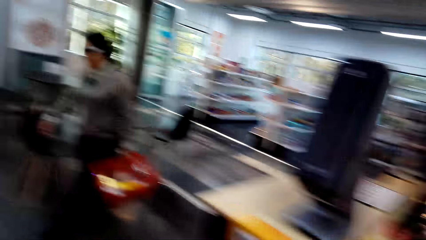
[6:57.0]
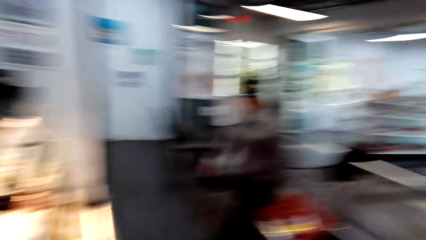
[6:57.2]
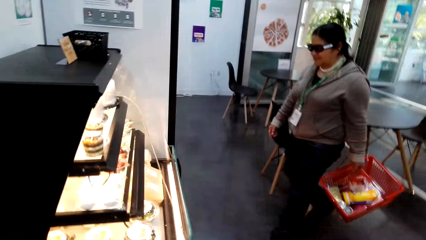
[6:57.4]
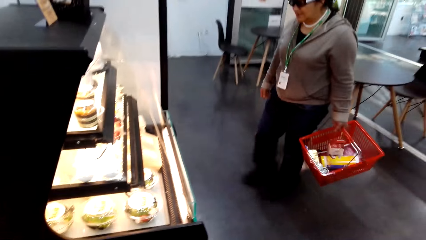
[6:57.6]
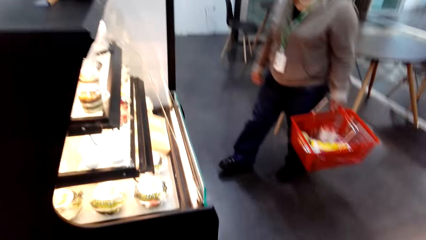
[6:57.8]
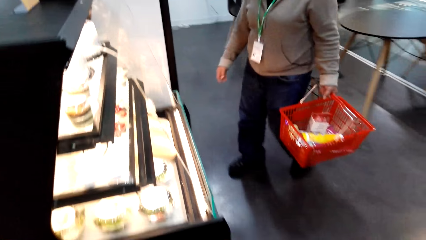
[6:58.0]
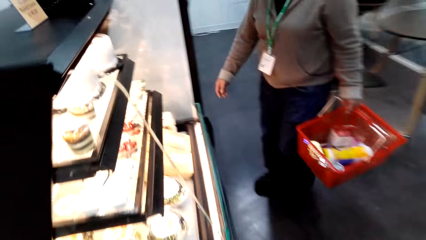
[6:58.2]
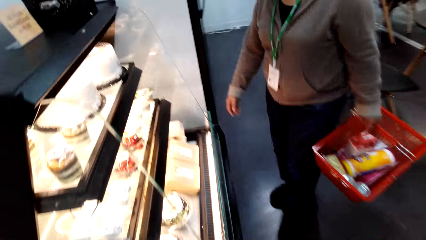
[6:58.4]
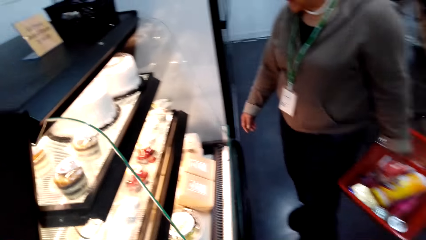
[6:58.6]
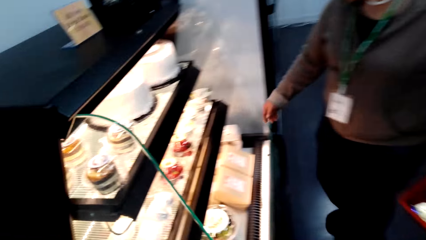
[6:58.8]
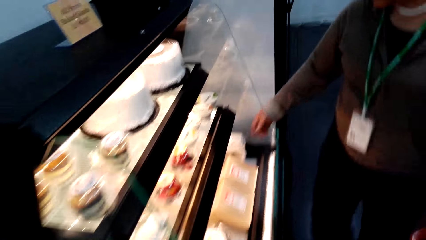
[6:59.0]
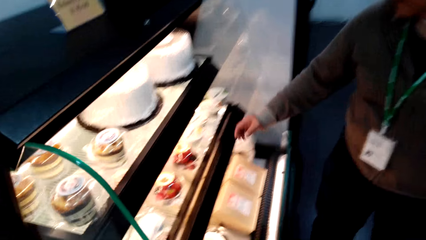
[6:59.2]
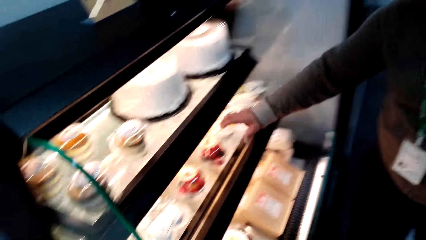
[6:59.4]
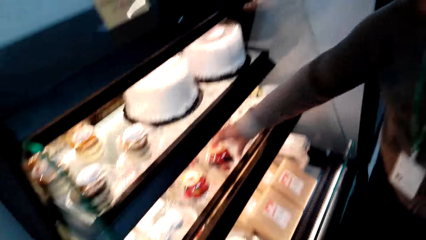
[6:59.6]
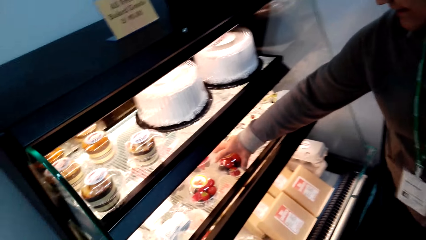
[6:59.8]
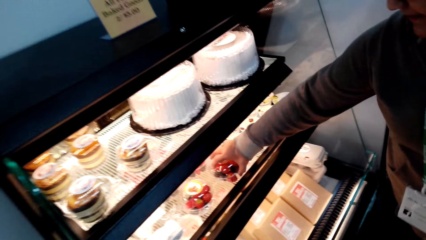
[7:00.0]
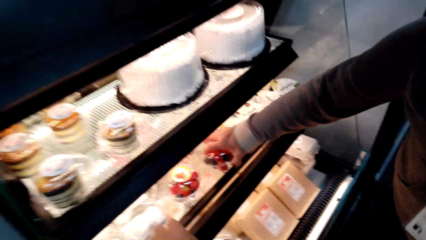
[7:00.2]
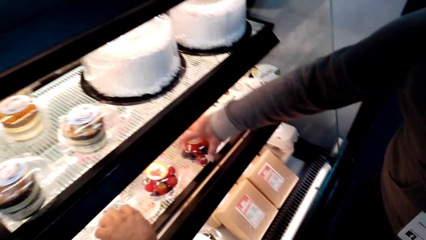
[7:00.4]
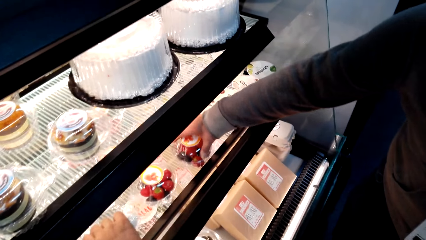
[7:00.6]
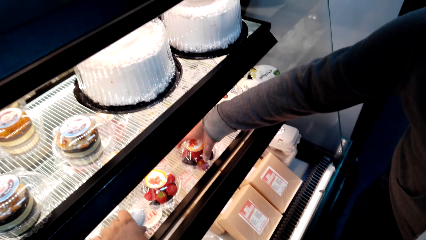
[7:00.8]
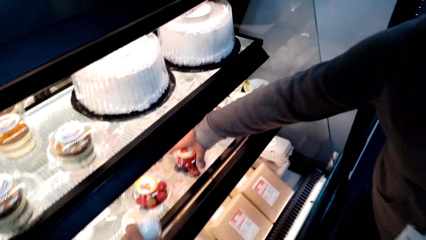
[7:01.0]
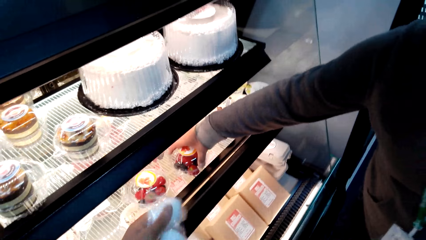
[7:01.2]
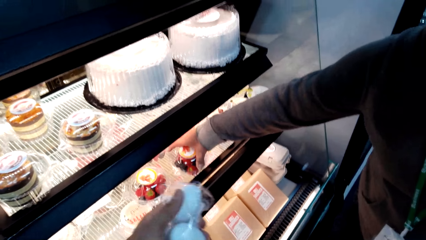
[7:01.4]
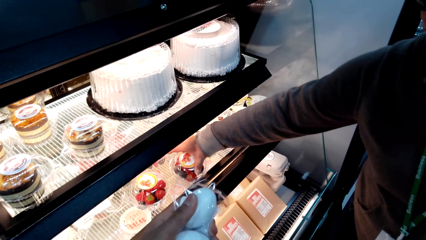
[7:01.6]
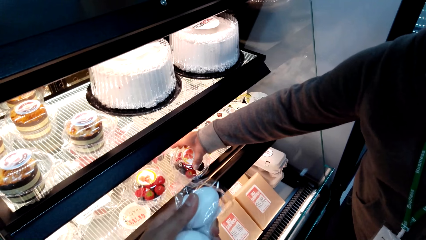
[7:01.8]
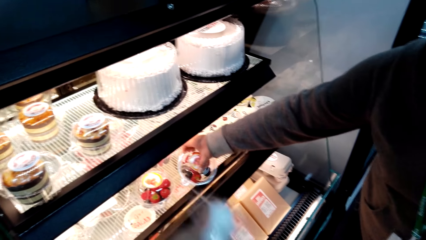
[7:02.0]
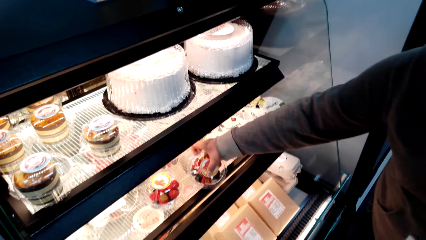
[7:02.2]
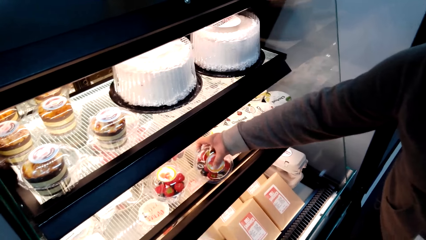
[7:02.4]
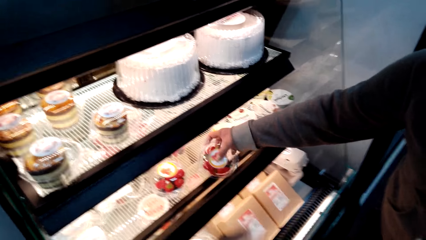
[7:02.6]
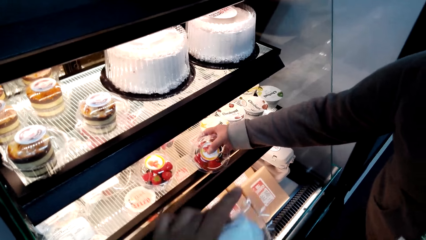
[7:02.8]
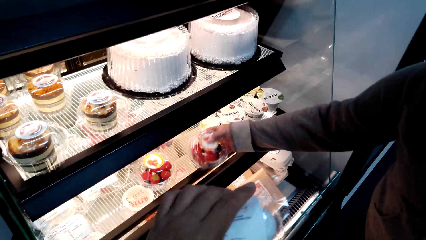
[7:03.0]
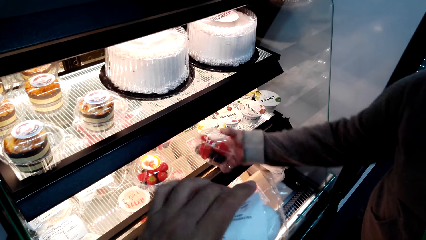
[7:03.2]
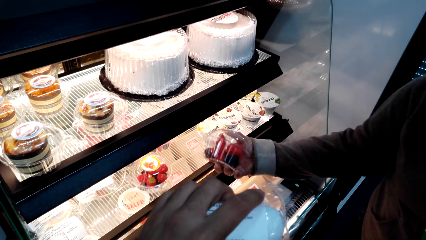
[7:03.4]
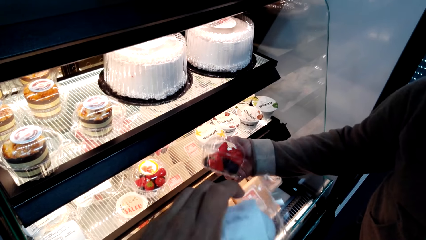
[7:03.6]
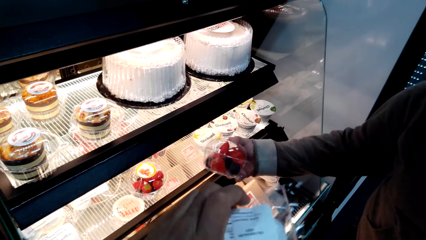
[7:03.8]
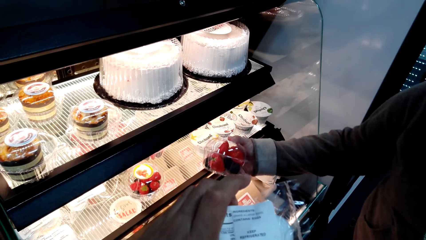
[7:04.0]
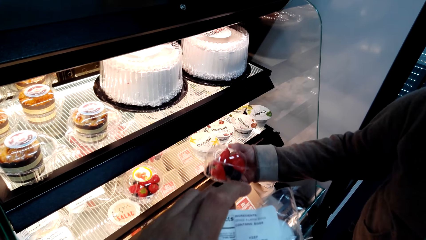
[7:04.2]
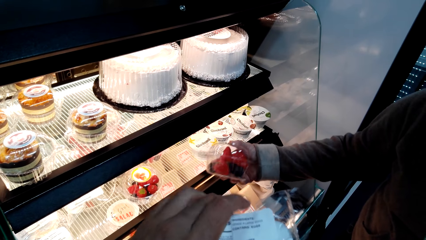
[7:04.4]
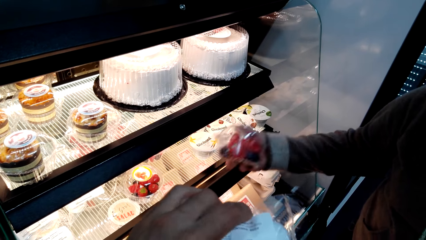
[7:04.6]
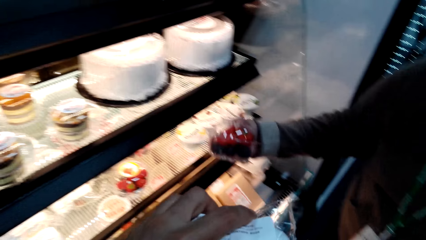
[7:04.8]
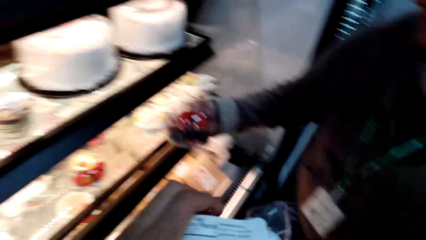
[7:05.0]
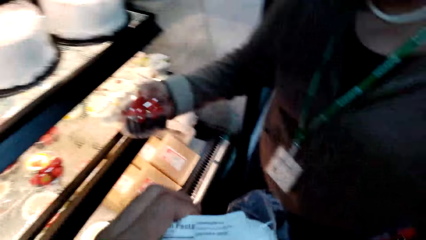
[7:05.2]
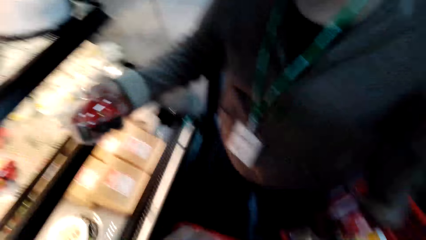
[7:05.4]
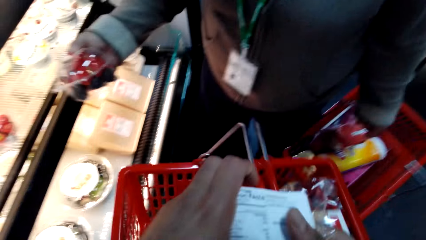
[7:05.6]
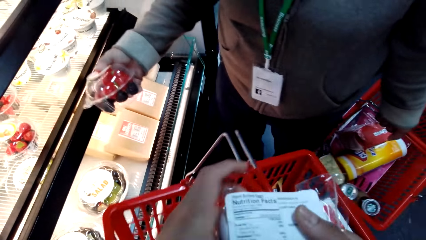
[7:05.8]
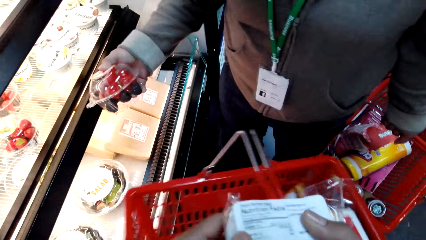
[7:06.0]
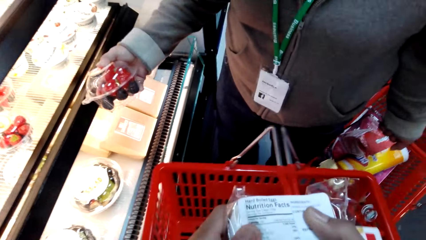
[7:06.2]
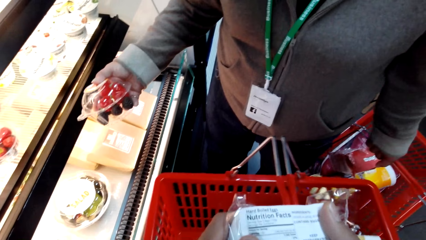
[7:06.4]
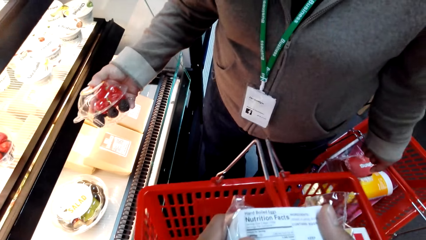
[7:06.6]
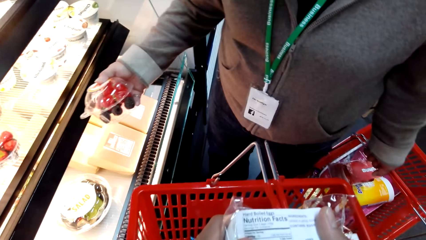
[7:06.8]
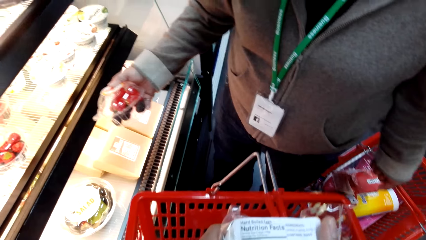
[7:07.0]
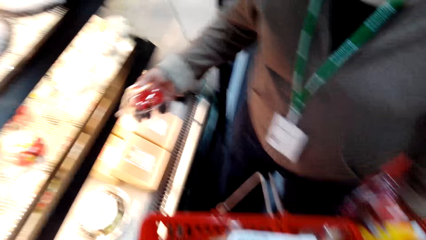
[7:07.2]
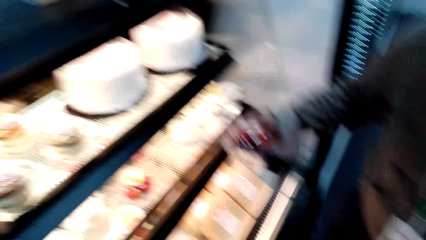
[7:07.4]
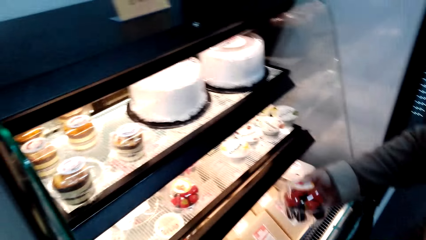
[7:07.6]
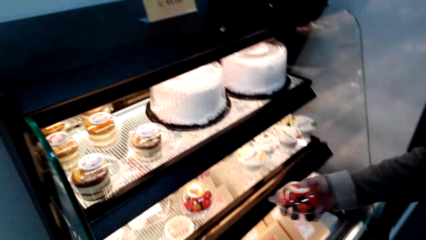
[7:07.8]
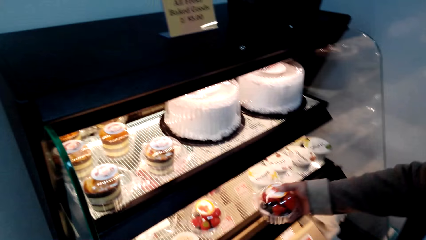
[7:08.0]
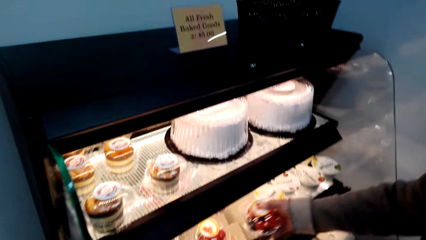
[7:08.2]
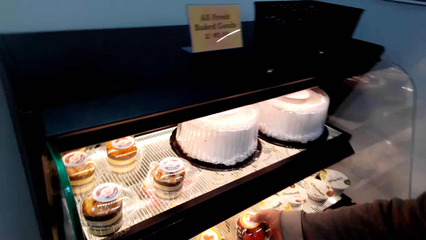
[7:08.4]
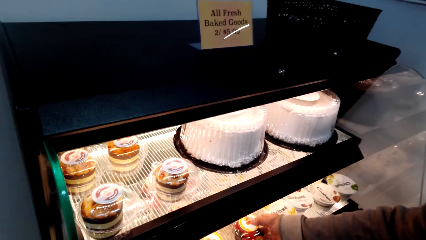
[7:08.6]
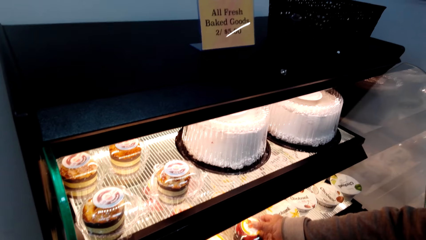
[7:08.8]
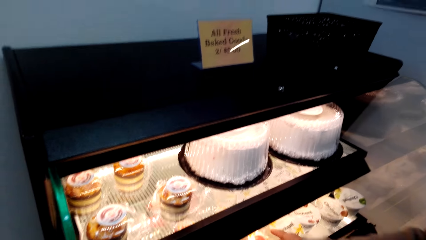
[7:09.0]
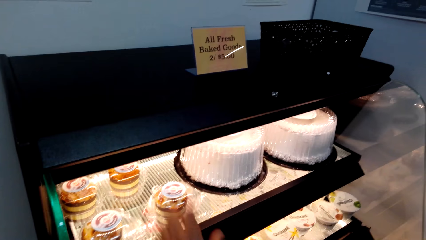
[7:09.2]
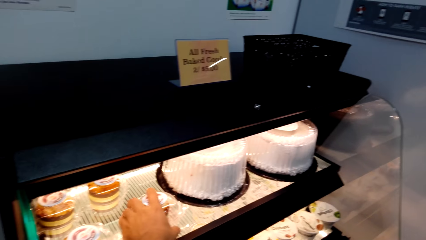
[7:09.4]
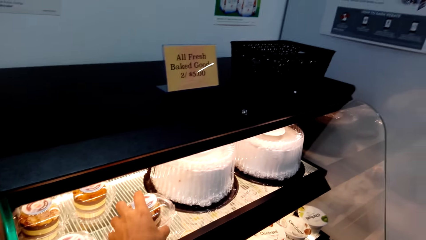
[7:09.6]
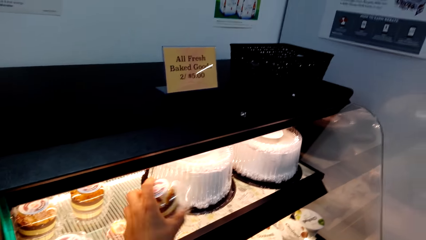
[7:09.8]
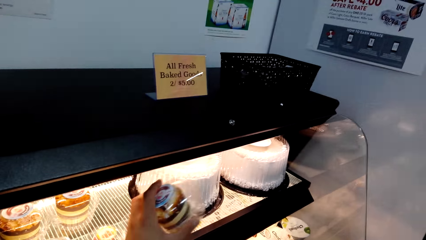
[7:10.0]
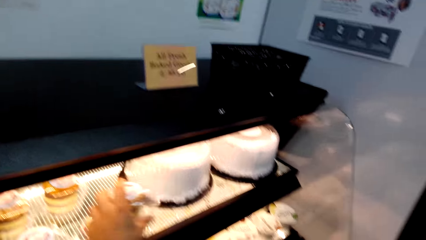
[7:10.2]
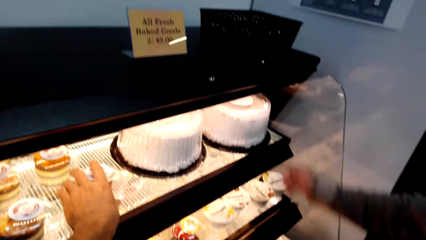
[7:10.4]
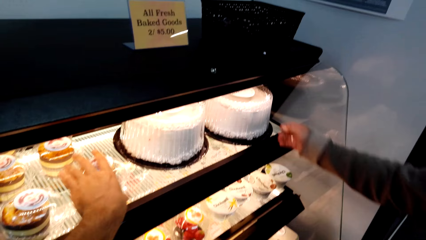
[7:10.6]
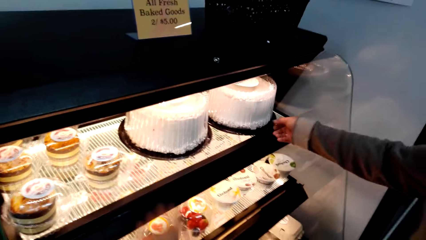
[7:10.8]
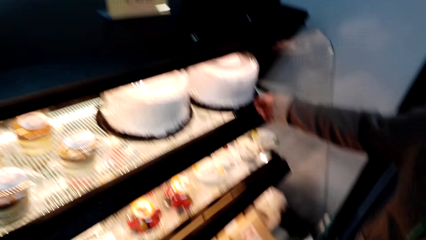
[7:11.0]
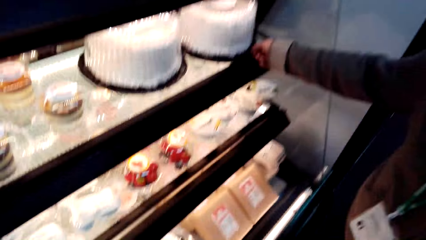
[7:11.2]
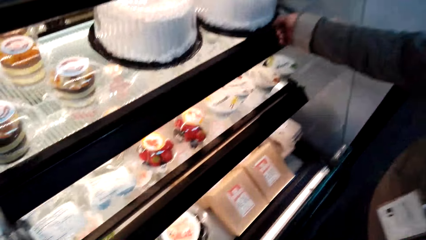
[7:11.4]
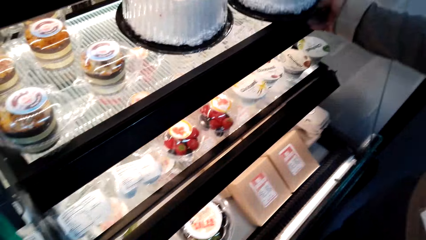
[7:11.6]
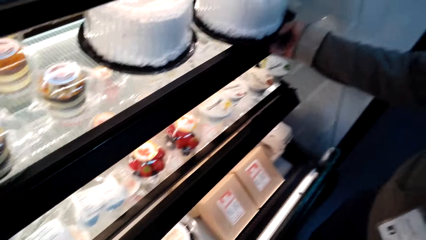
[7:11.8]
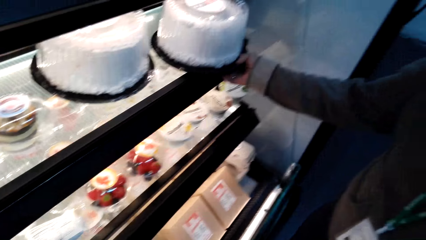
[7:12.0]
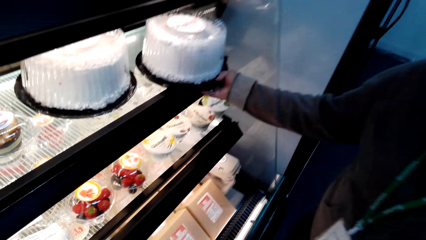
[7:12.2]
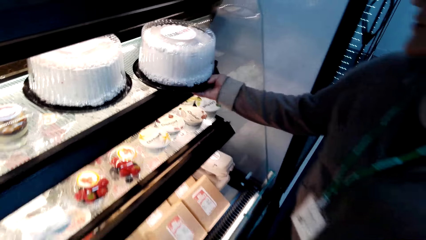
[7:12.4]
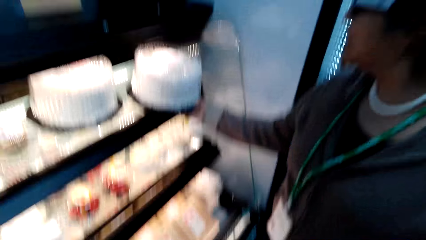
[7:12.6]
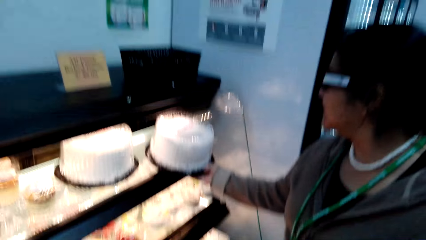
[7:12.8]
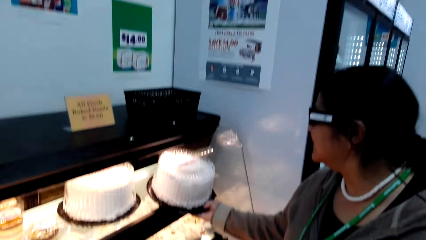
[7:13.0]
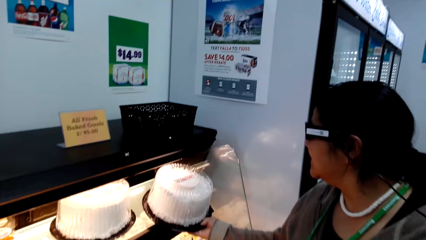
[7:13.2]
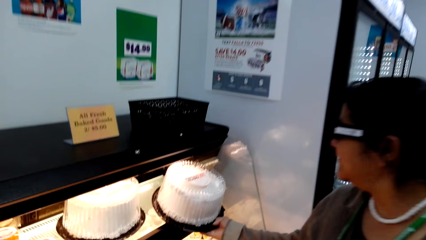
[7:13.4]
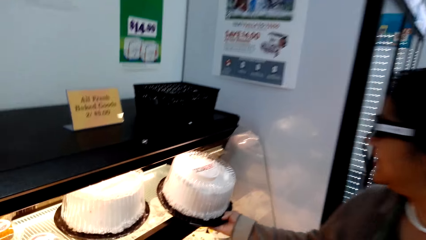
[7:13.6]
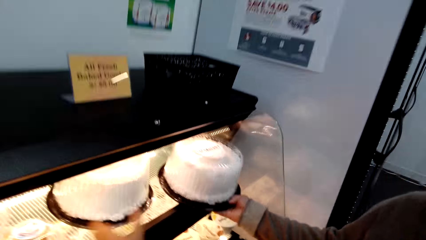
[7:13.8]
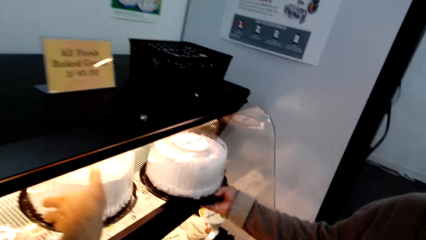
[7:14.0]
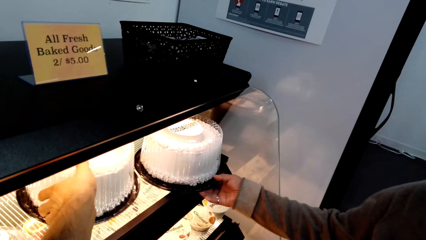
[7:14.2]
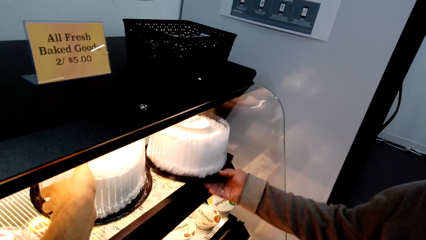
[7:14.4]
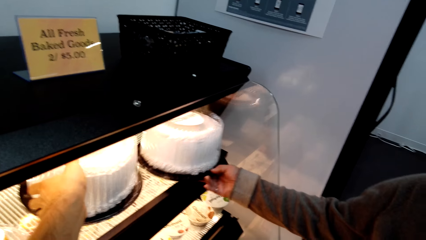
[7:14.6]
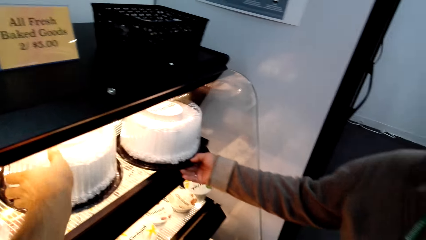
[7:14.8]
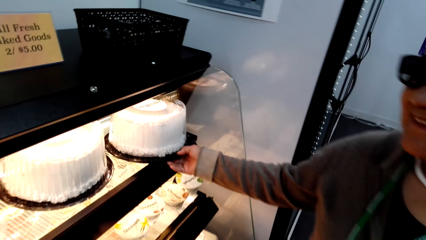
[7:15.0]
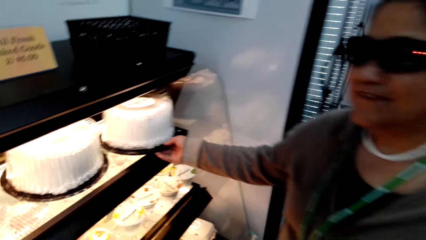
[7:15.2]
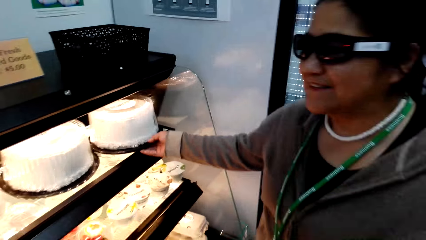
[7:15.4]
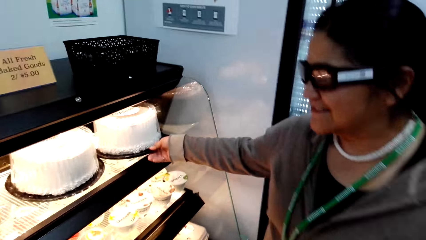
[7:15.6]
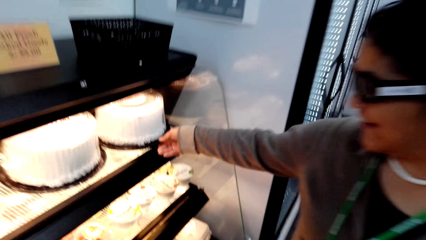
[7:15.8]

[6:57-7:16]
A lady picks a can of strawberry or container of fruits. The camera wearer picks something. The lady places the container of fruits on the display shelf. The camera wearer touches a bowl of pastries. The lady touches a cake. The camera wearer picks the cake. They touch the cake.
